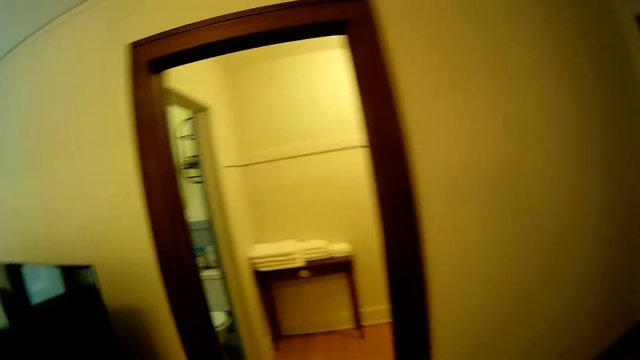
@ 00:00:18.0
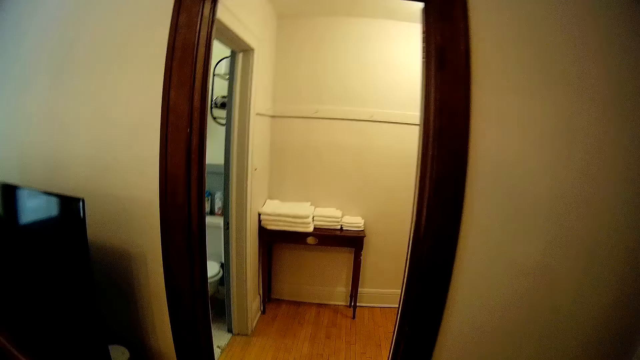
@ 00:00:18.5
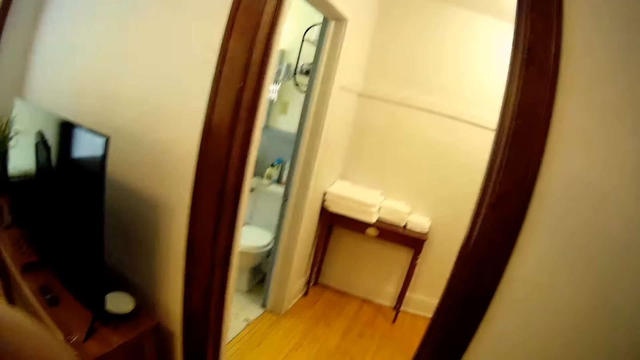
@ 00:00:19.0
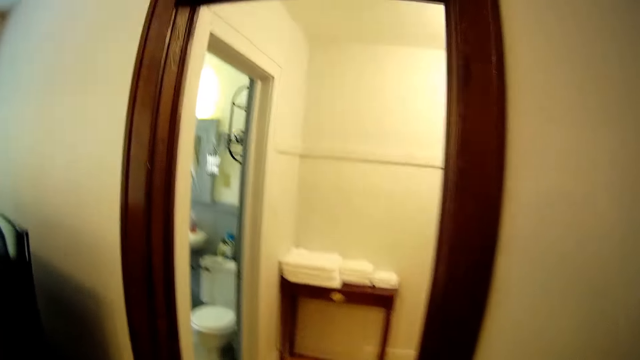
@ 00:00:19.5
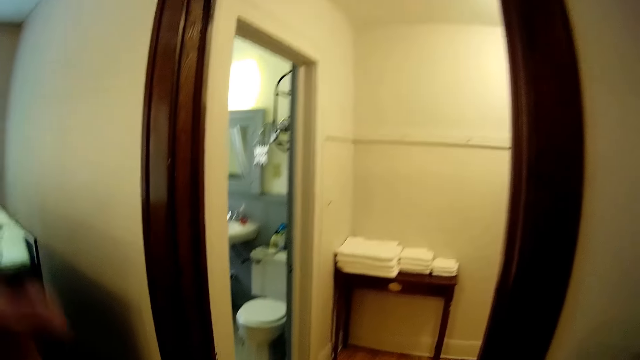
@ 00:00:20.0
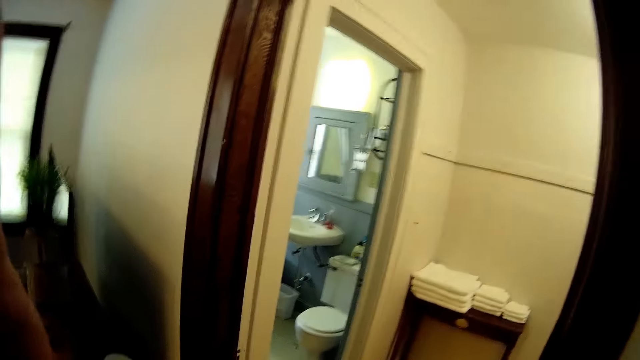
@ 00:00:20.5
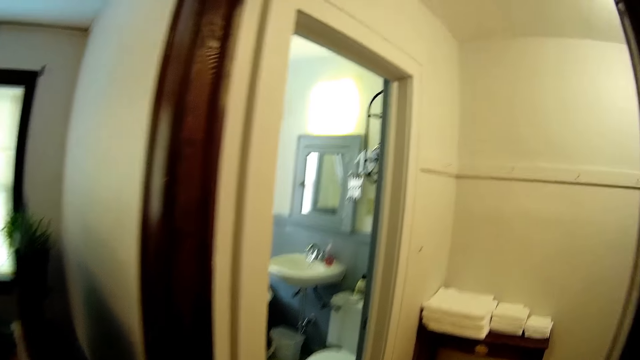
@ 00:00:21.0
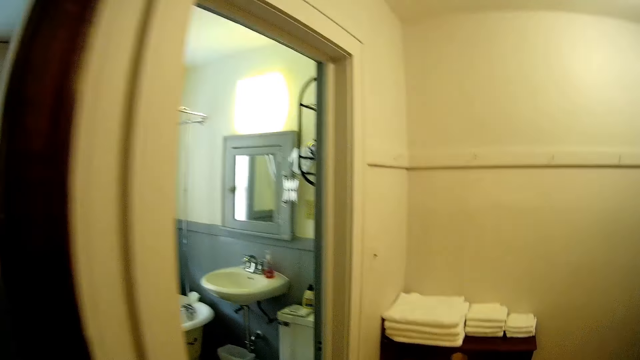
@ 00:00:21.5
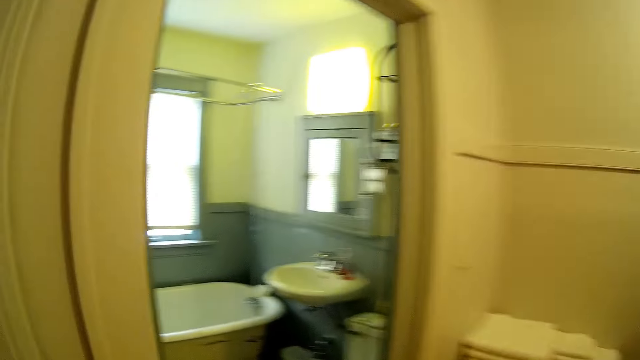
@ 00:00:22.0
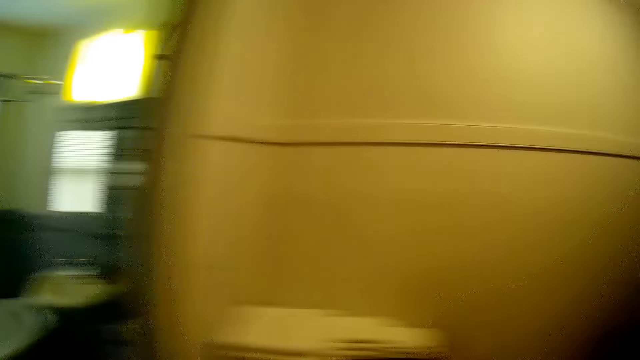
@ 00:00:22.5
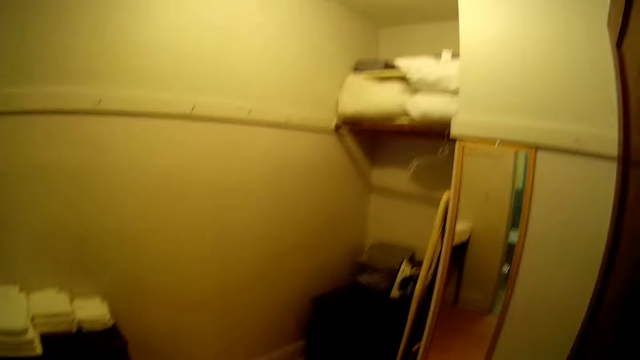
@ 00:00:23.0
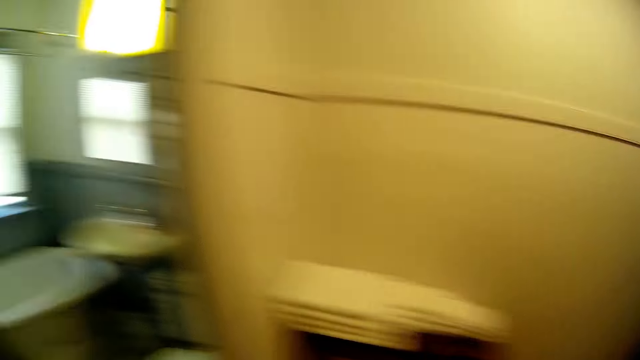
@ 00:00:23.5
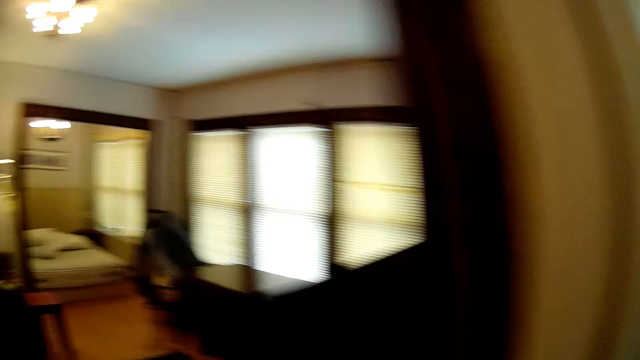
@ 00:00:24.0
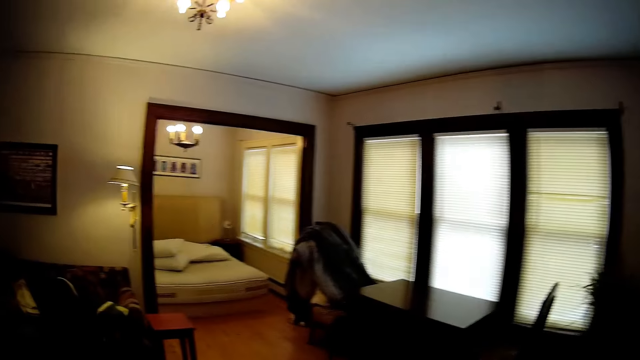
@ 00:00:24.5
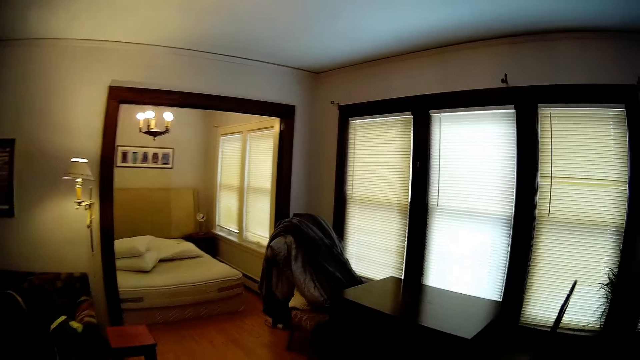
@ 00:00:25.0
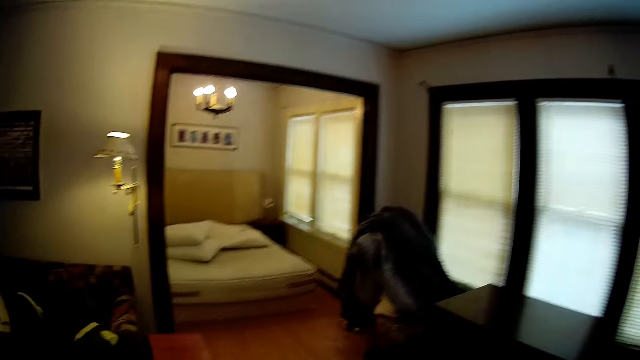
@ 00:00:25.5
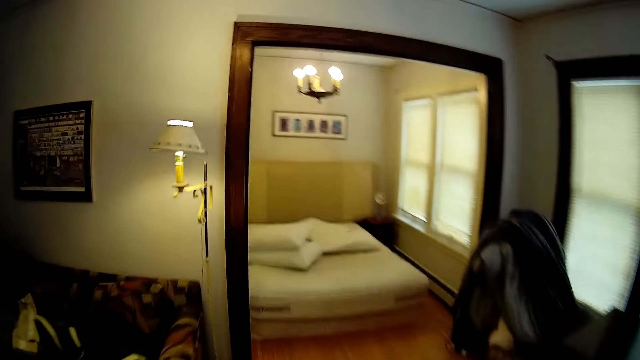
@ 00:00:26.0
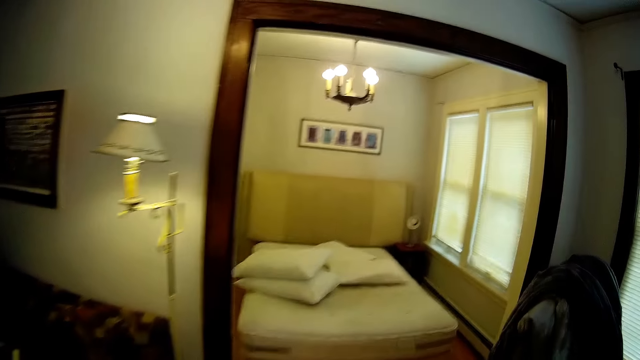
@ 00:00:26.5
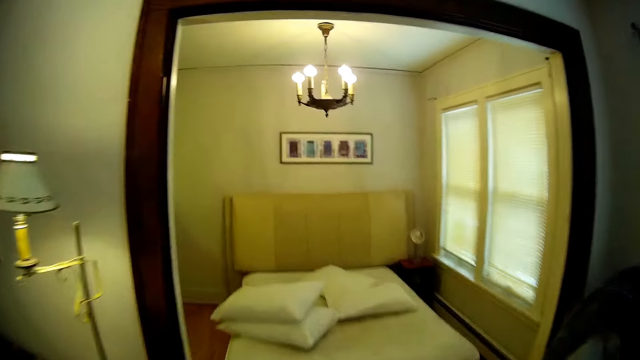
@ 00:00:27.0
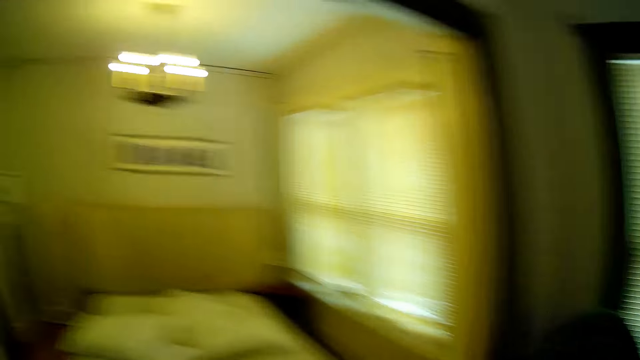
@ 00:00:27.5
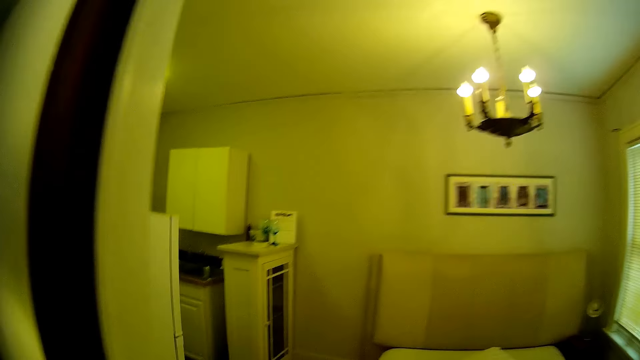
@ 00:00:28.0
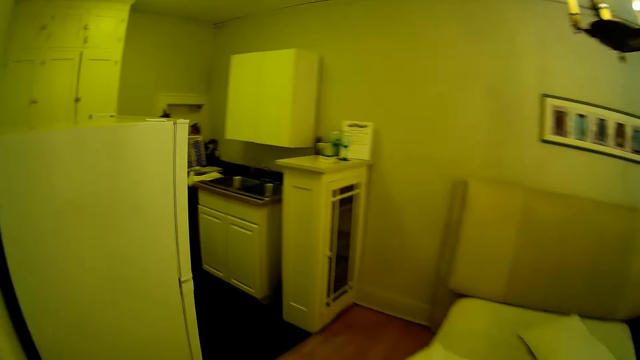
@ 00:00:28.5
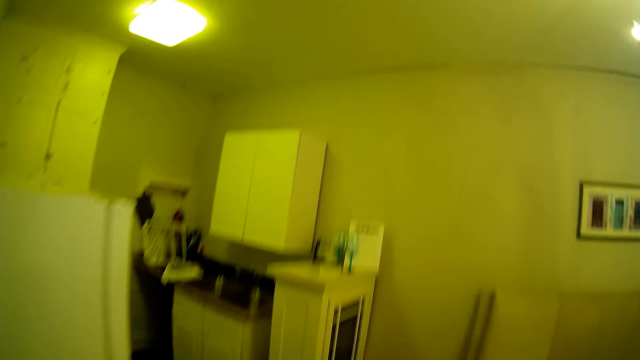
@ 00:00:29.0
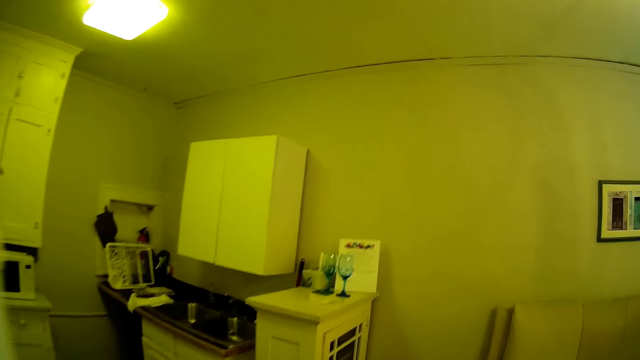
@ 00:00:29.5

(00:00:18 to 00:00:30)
The camera wearer touches on the net.

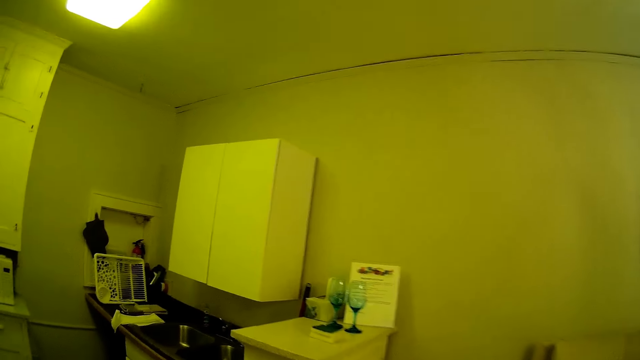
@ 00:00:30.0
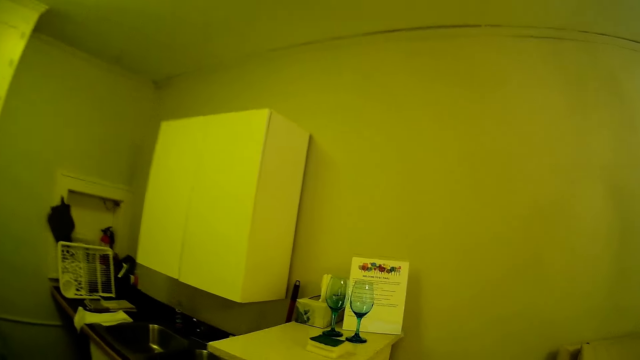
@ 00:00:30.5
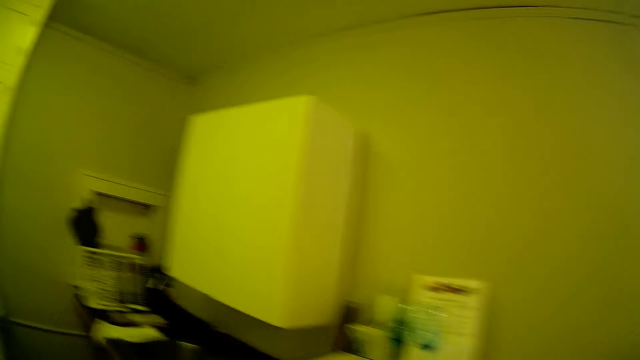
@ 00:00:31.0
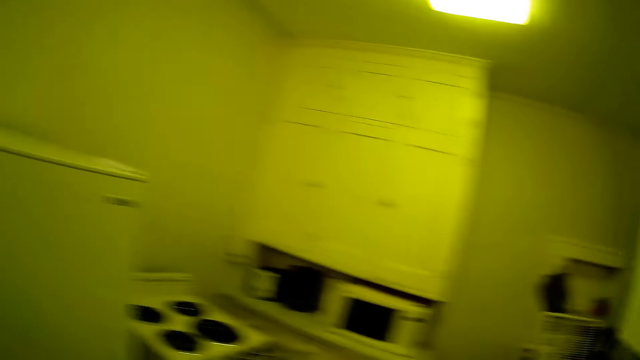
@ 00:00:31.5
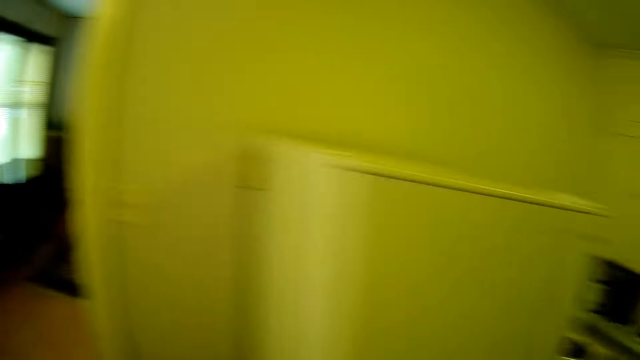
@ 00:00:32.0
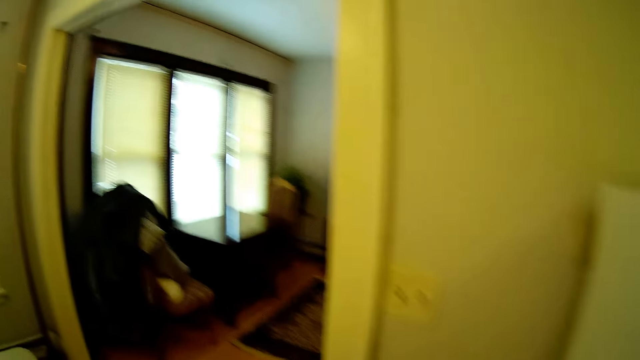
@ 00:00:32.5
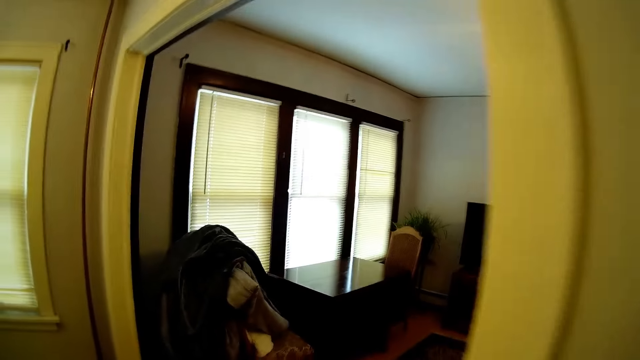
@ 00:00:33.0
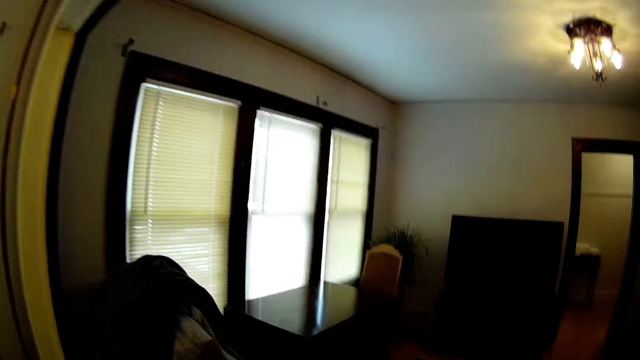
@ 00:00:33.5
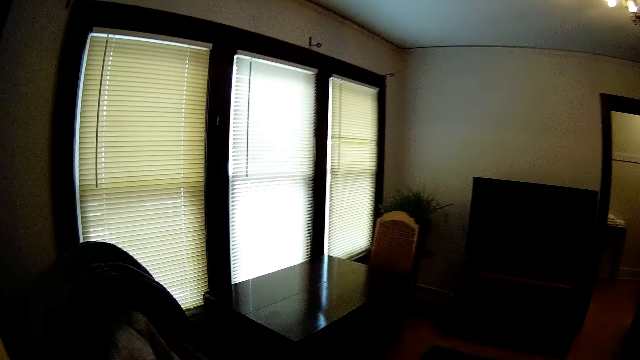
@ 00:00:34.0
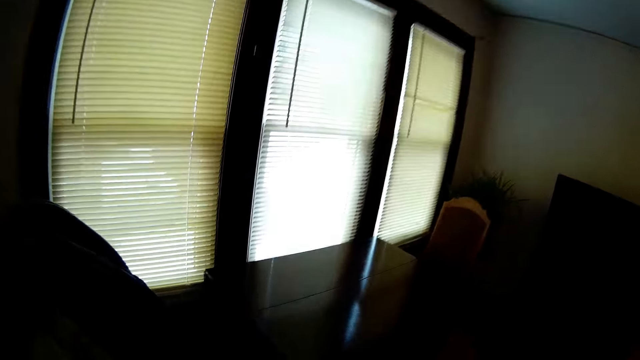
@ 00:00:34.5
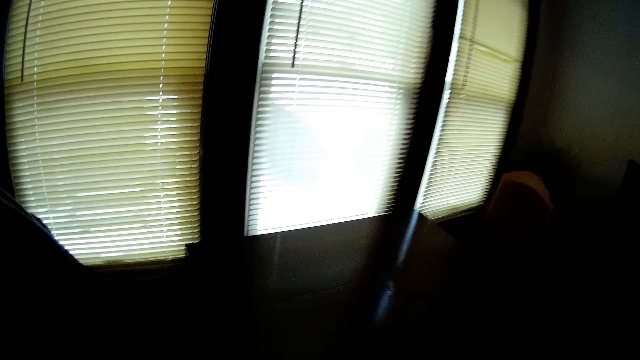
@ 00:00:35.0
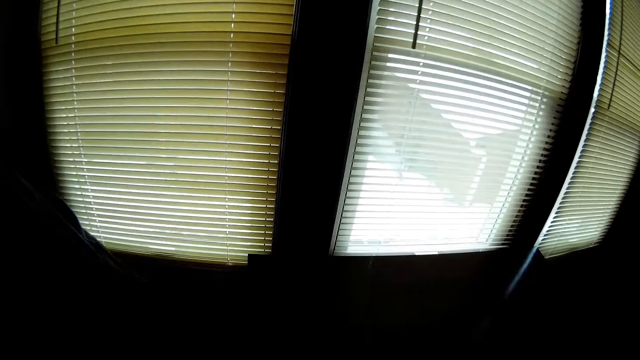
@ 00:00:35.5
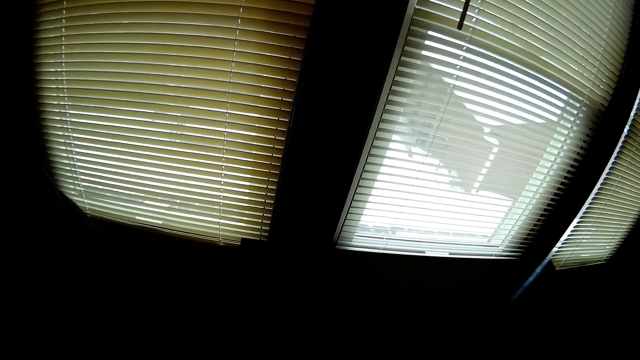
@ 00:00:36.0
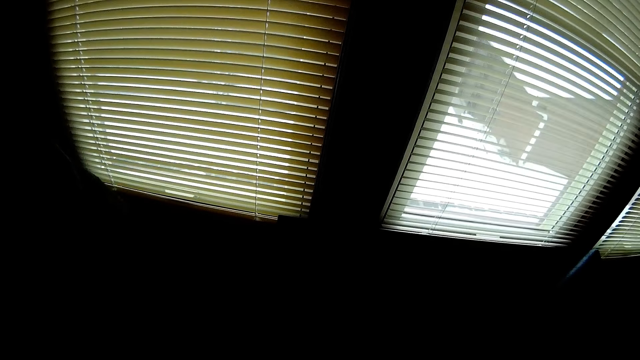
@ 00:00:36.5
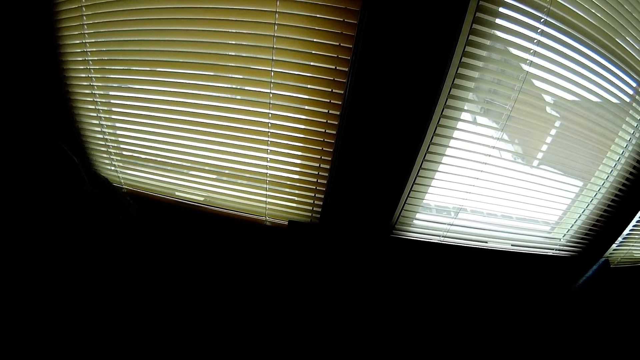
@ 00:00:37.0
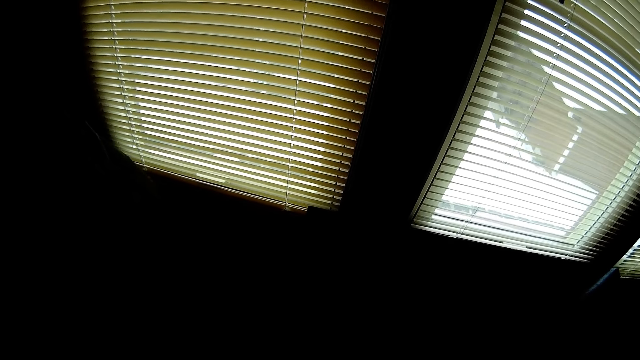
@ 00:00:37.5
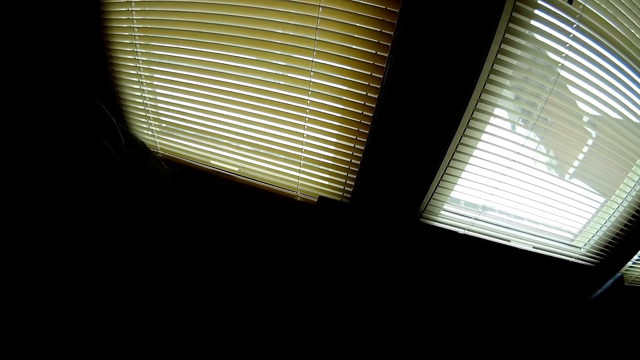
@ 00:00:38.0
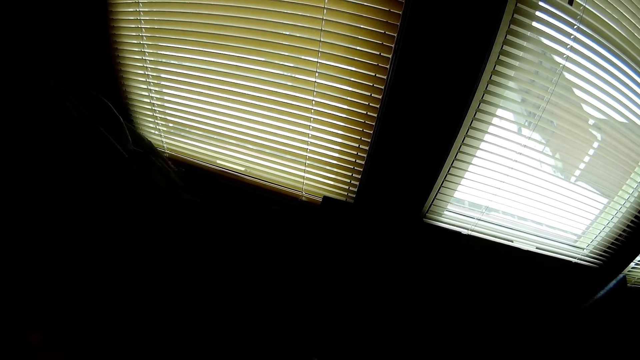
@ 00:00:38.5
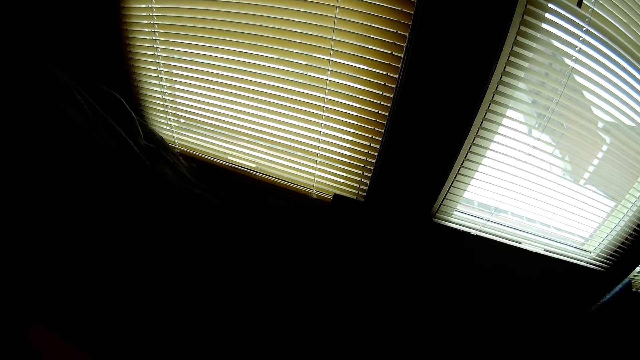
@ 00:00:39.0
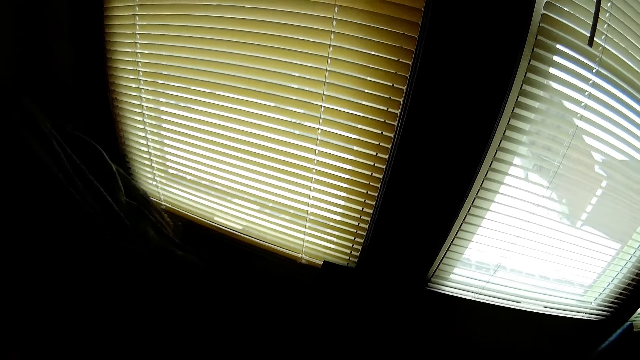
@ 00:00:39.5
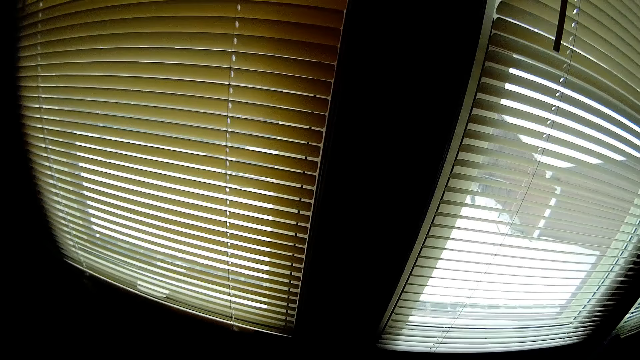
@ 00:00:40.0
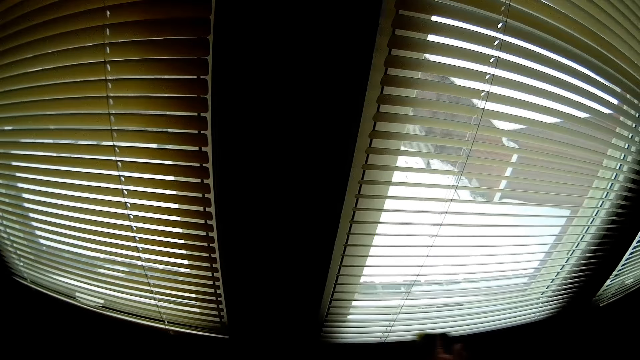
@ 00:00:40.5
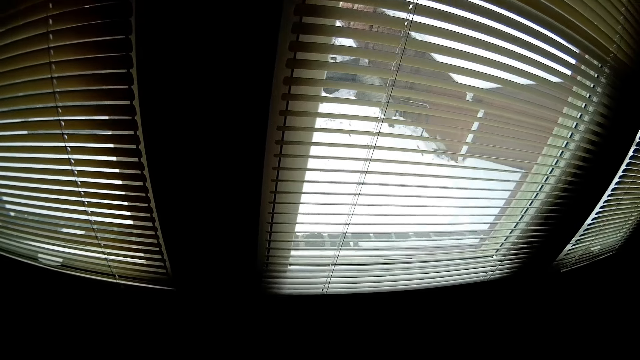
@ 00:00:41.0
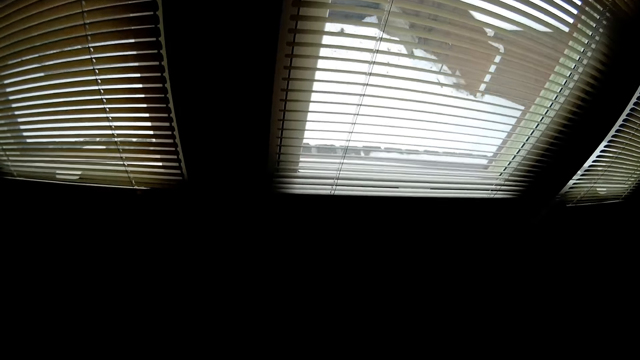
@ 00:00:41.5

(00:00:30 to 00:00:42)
The camera wearer wipes the table. They walk around the house.
